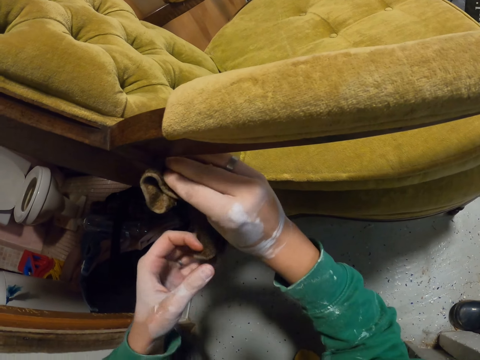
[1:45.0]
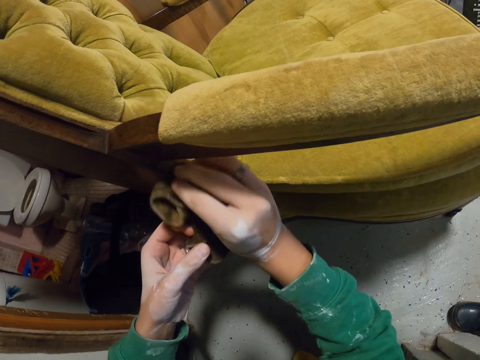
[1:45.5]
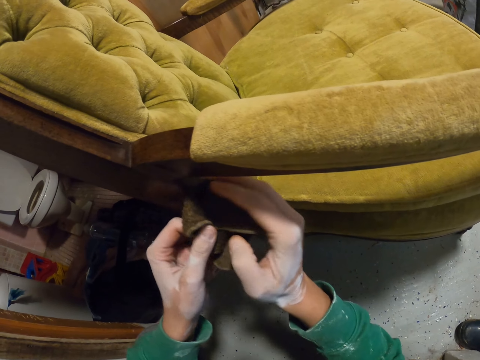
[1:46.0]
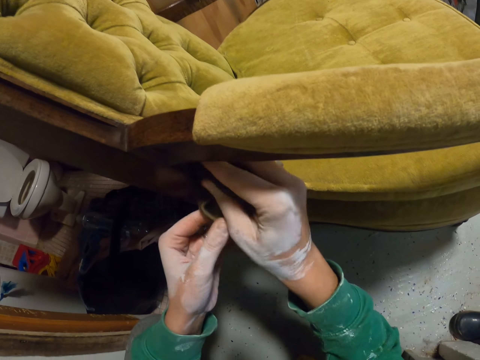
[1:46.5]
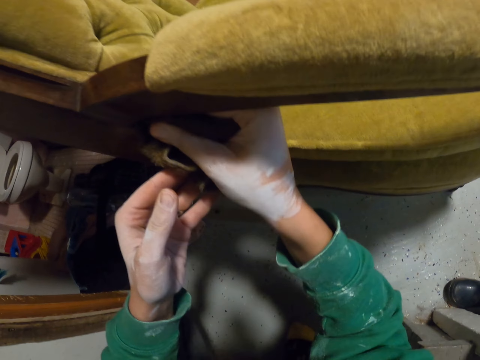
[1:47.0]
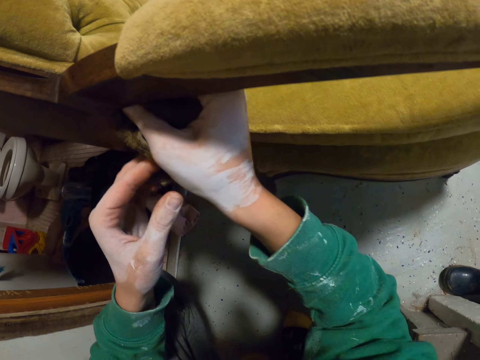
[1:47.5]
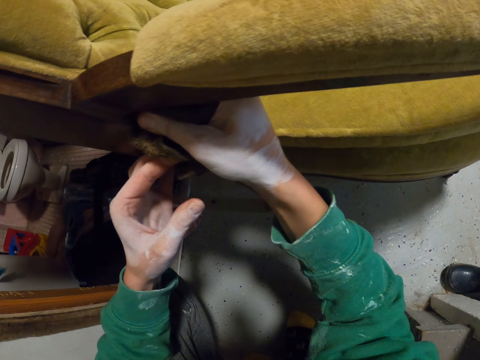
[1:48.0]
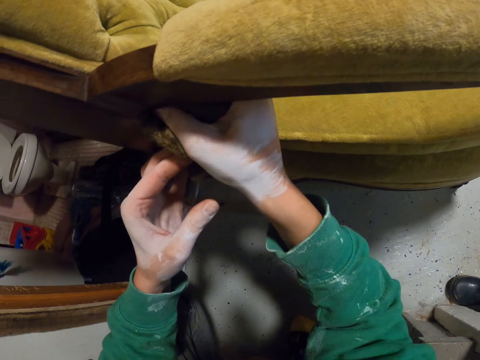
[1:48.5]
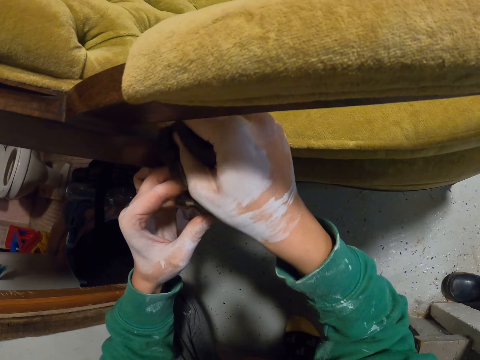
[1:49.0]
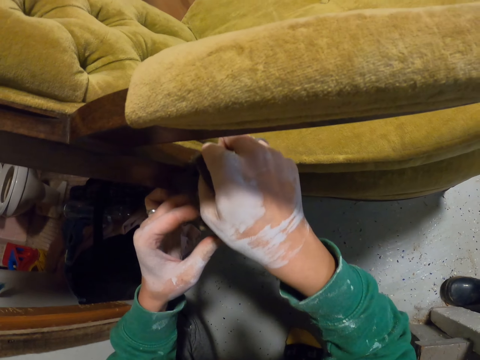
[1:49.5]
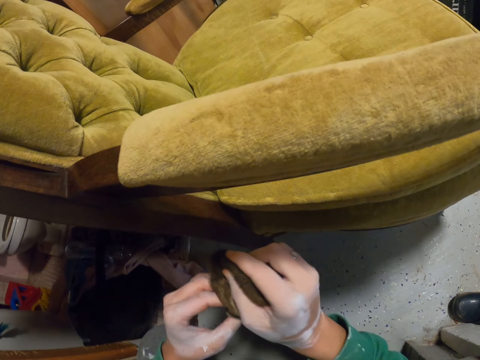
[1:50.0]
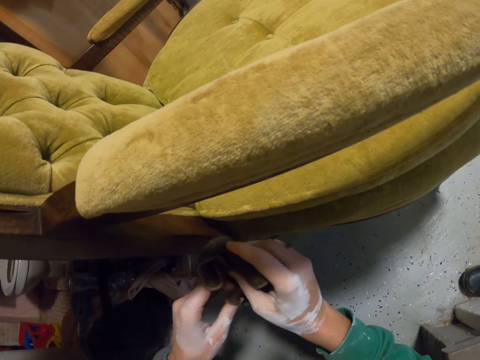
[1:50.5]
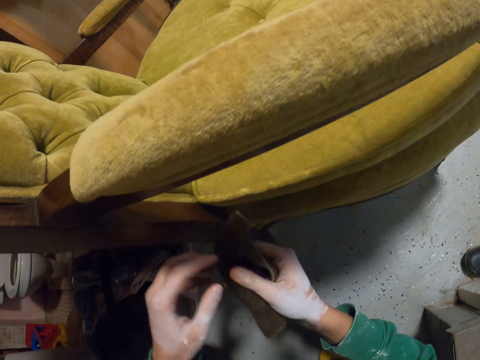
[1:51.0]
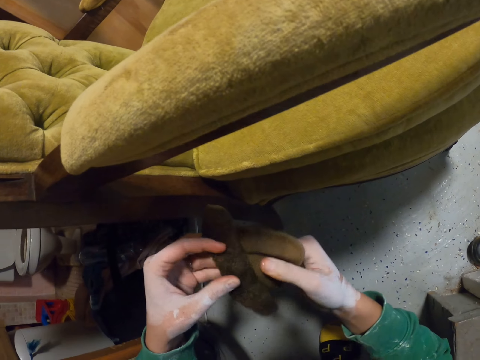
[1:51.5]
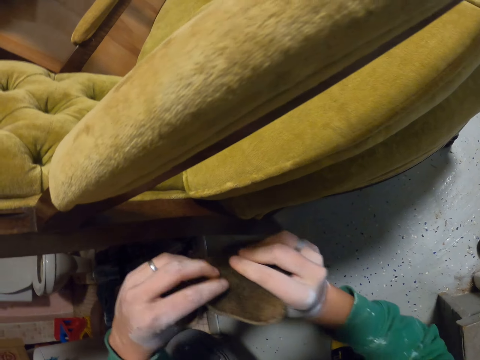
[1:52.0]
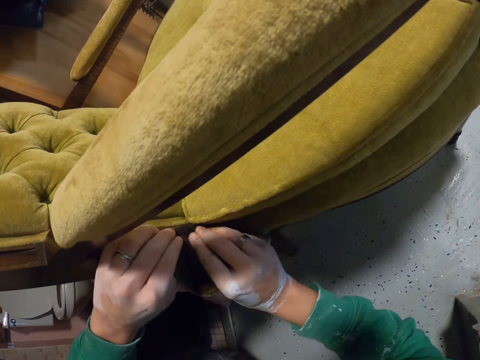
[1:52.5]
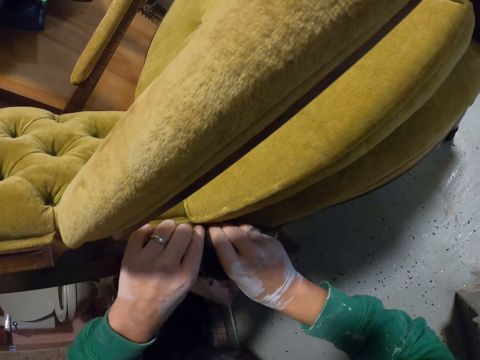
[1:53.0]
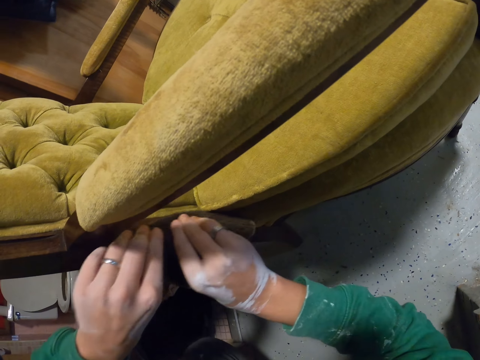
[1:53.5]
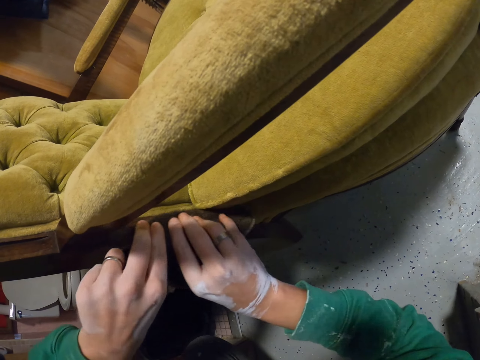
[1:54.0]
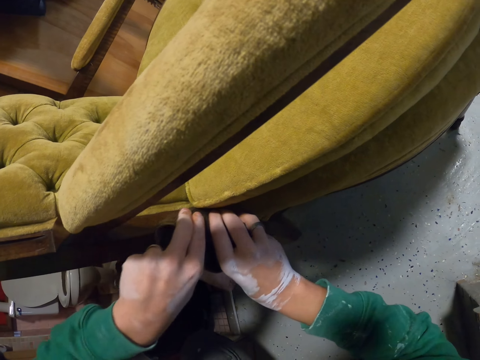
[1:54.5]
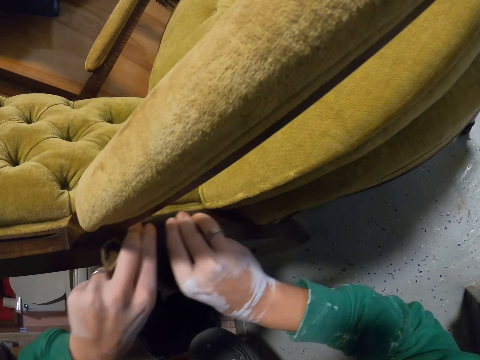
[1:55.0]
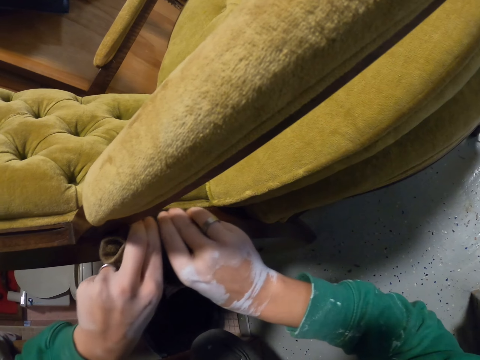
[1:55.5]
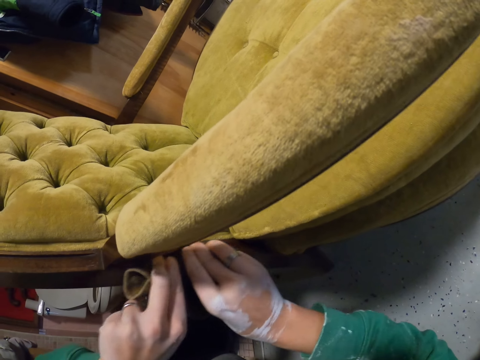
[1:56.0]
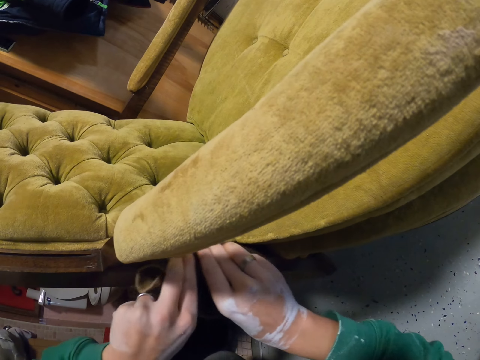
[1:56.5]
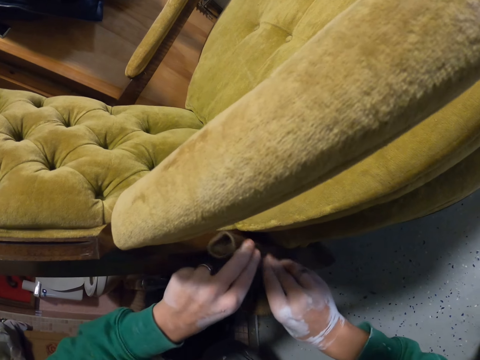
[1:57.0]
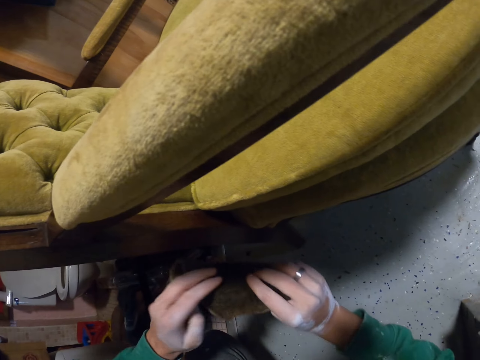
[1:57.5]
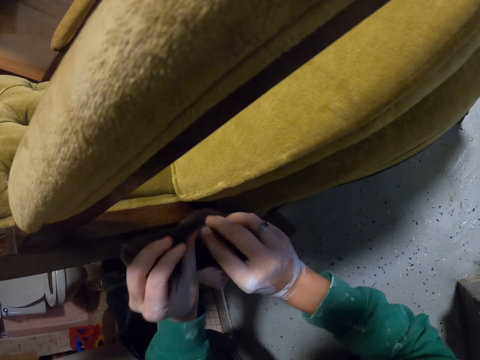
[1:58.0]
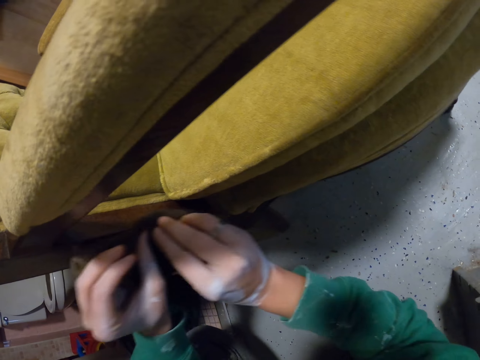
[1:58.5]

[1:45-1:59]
The camera wearer holds the wiping cloth. They check the cloth. They wipe the chair.

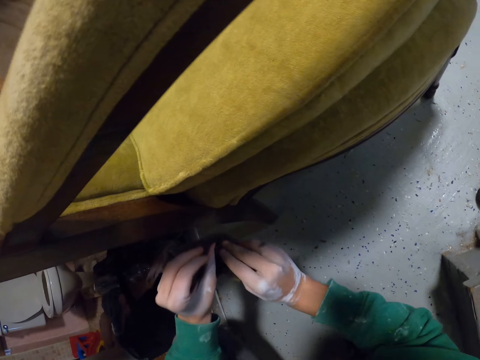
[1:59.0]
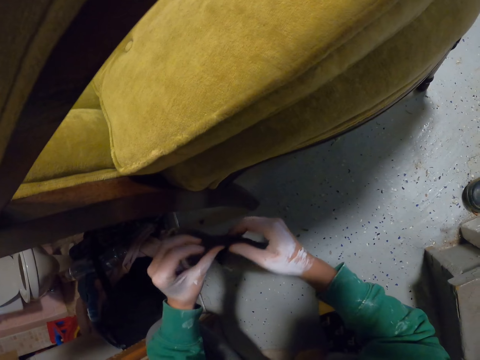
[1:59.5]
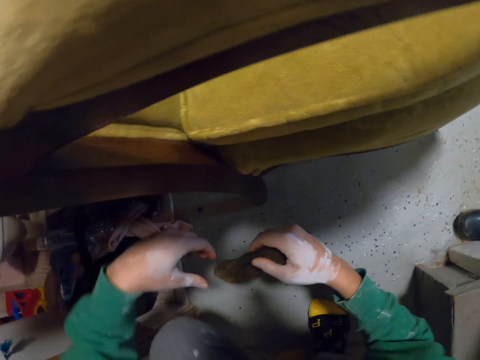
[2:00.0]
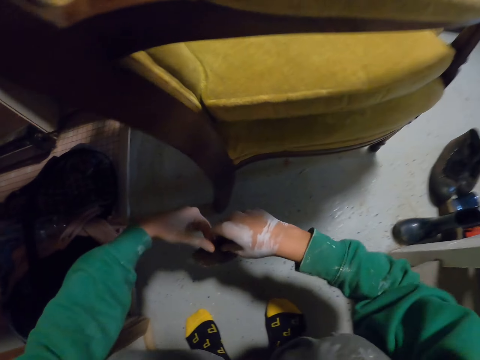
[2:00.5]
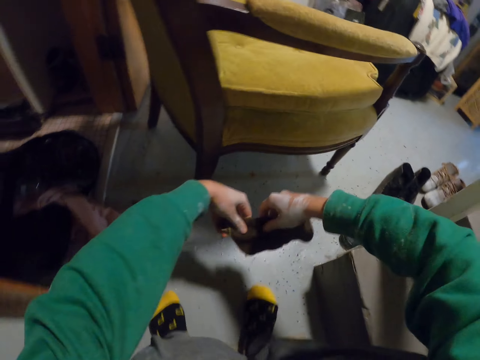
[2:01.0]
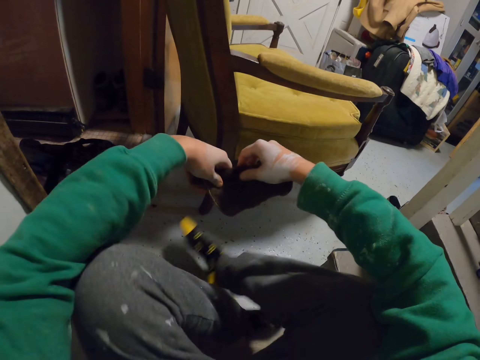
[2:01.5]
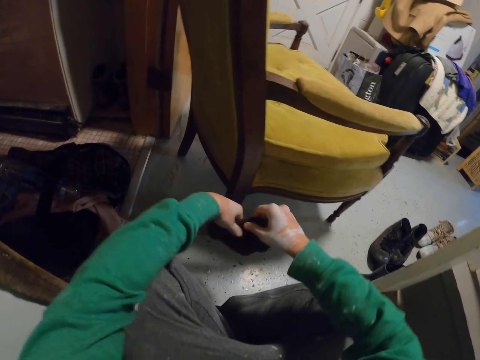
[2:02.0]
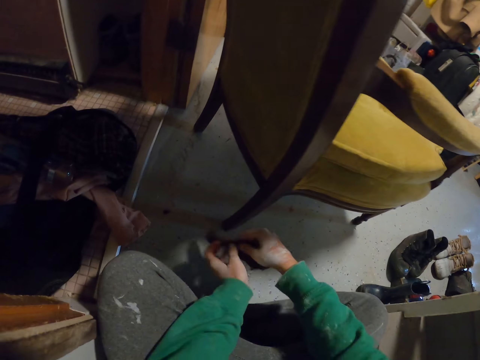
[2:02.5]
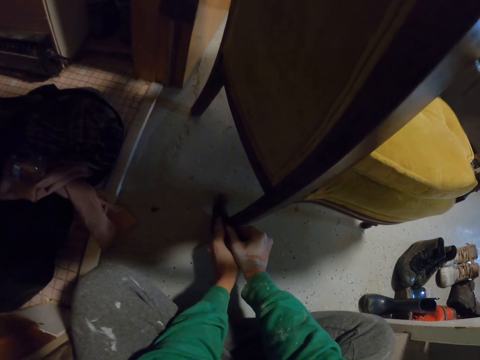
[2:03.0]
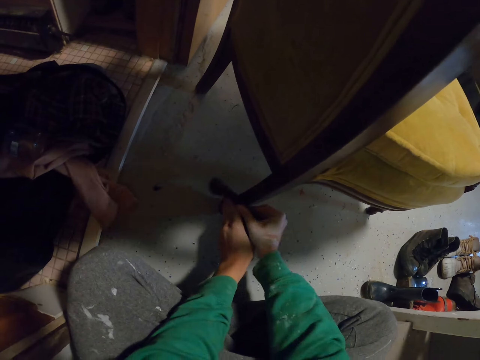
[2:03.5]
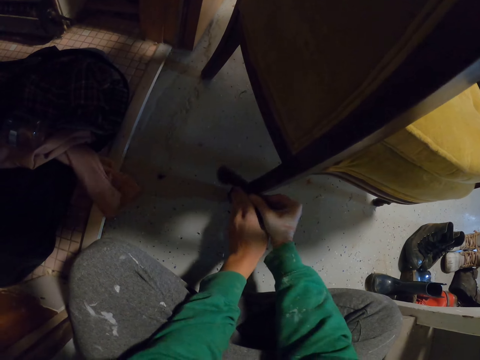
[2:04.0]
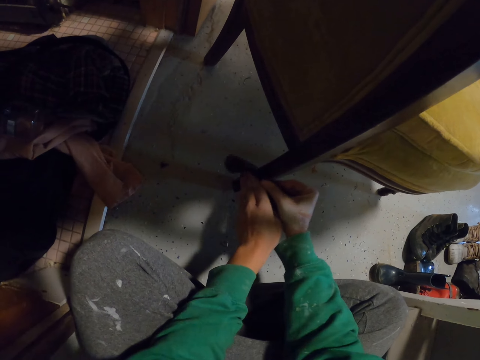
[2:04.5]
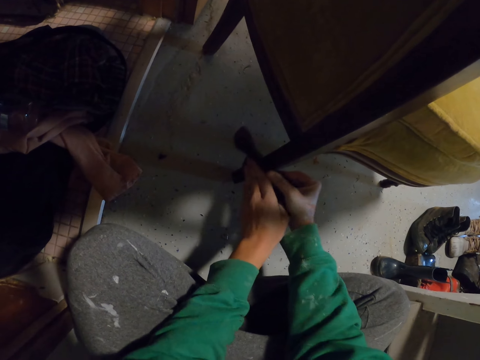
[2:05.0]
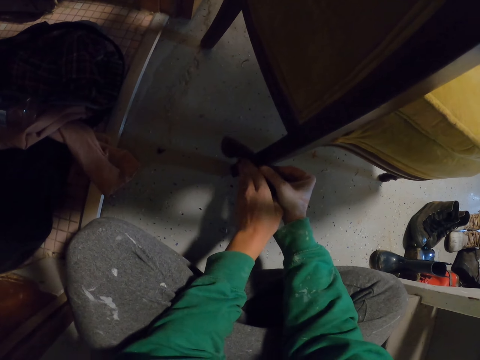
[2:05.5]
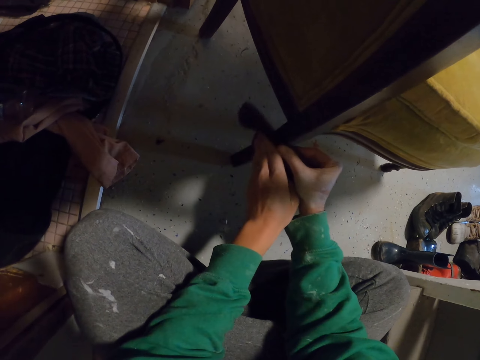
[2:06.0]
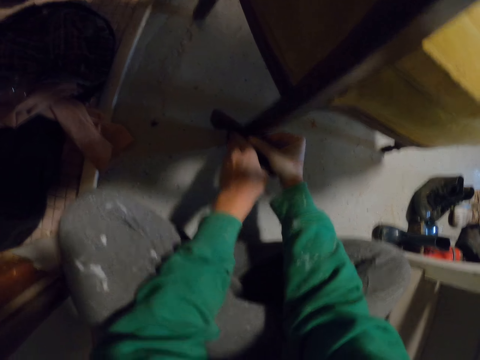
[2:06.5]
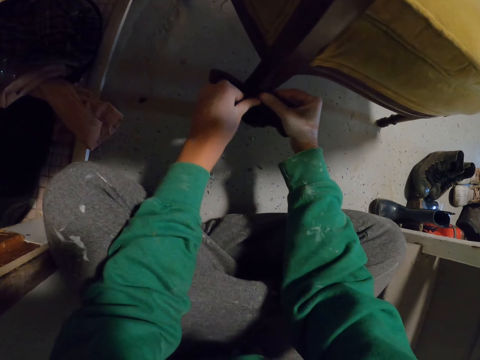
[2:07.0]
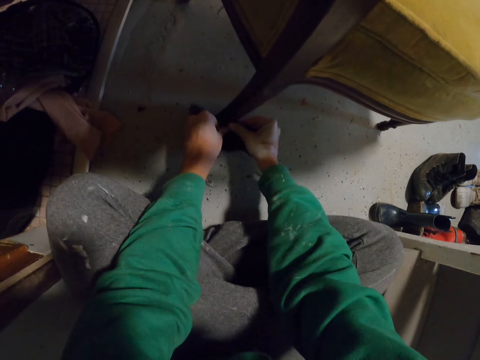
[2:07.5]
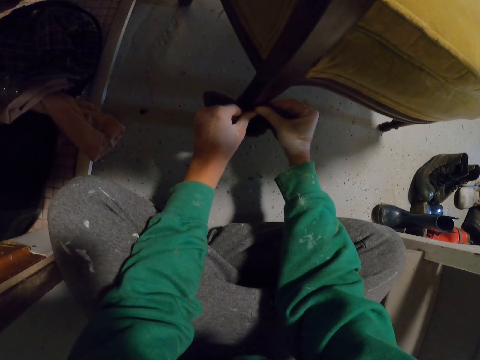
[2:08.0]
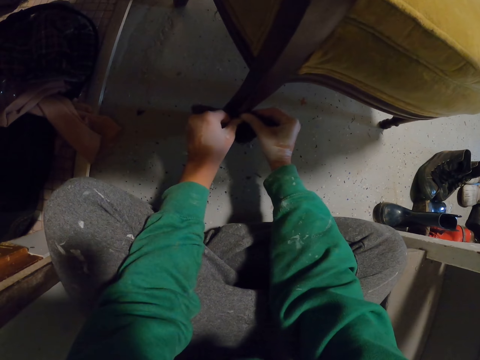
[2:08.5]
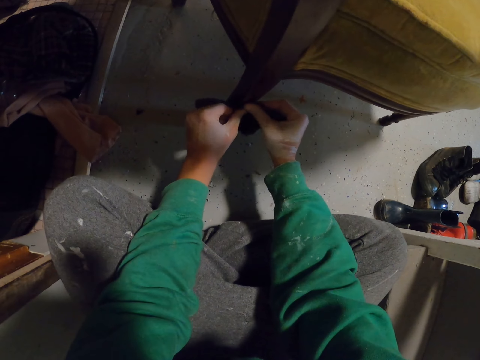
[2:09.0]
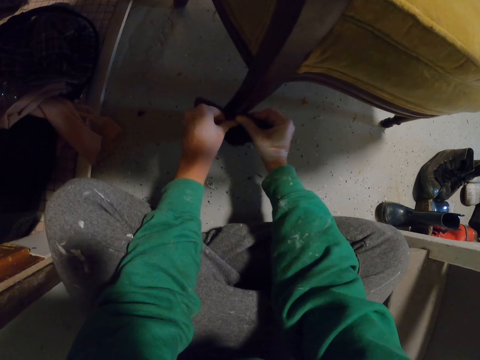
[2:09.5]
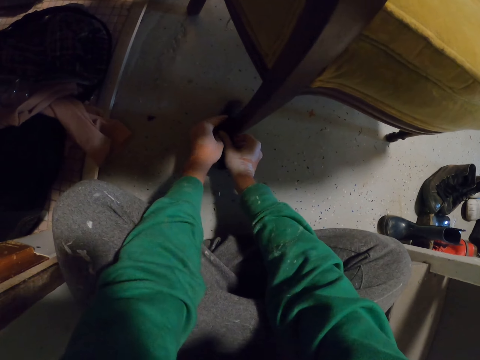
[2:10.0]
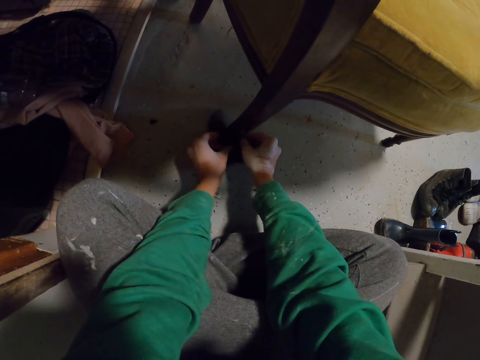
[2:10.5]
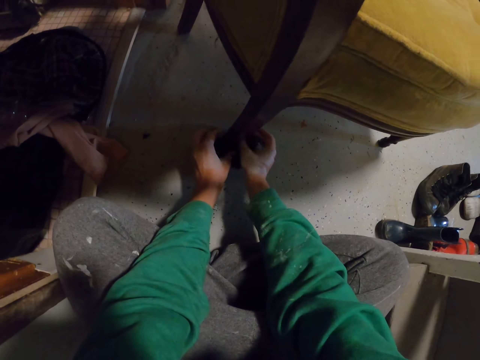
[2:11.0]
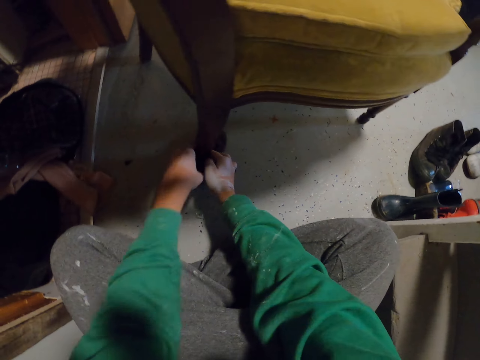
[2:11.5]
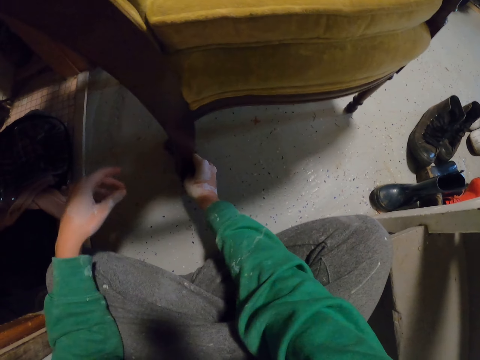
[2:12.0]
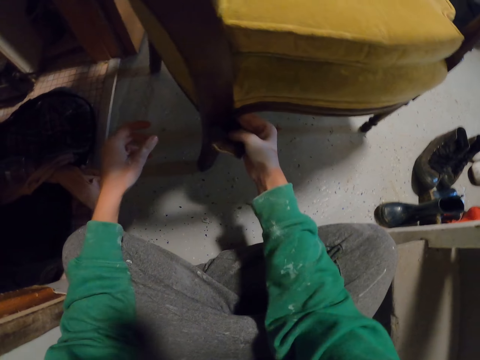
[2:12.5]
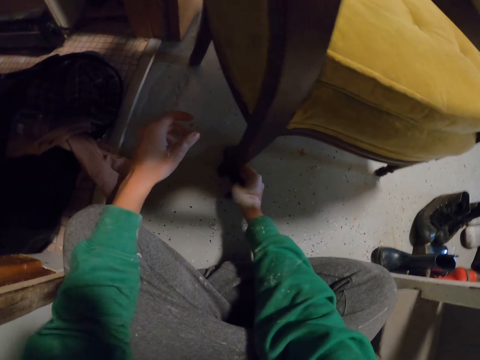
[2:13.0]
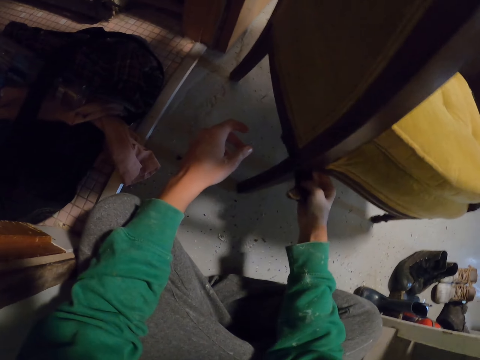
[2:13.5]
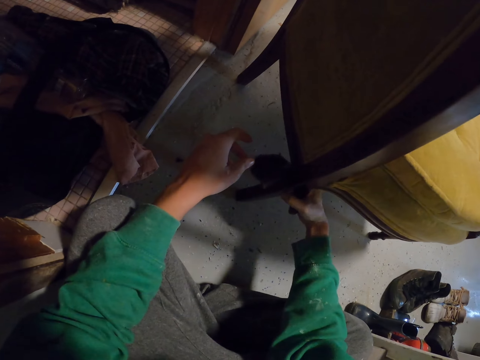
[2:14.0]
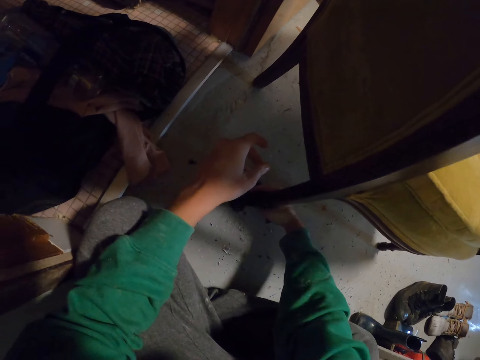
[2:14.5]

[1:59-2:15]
The camera wearer holds the wiping cloth. He sits down and folds his legs. He wipes the chair.
